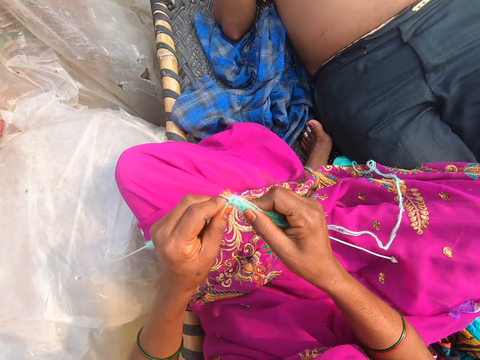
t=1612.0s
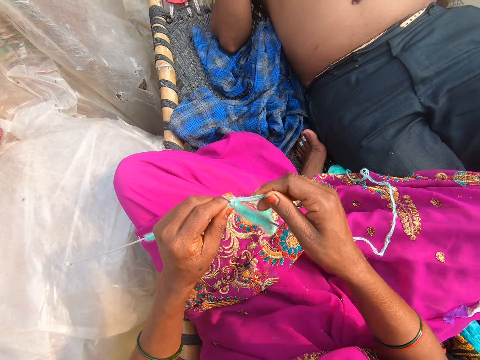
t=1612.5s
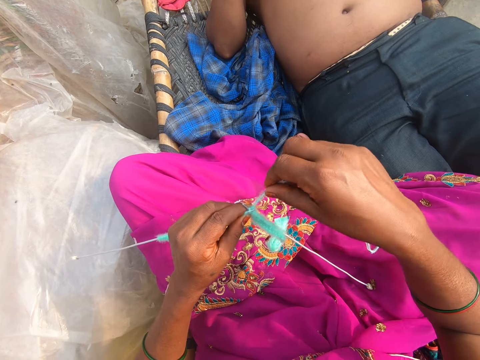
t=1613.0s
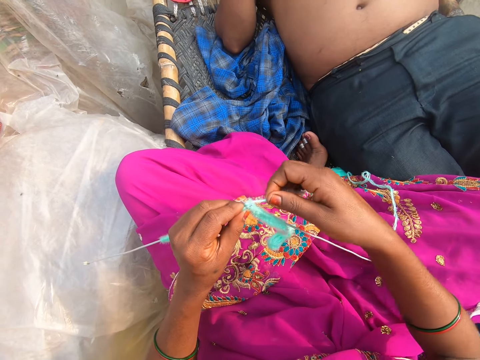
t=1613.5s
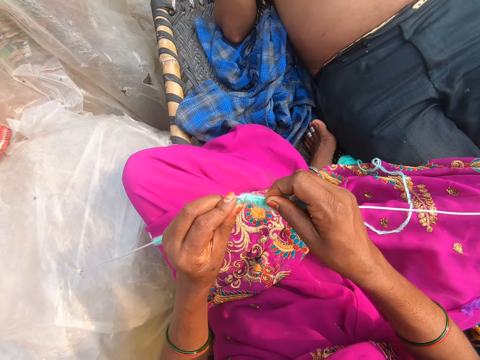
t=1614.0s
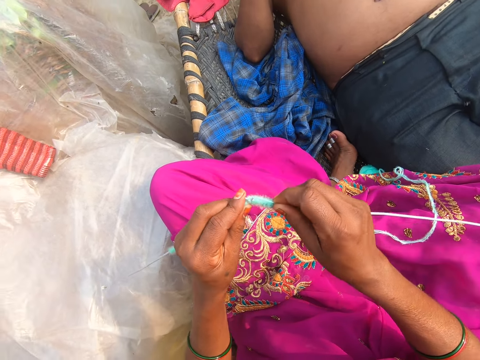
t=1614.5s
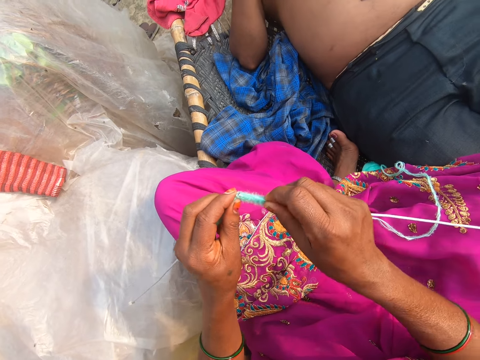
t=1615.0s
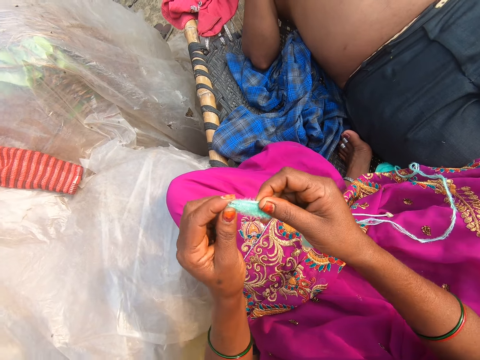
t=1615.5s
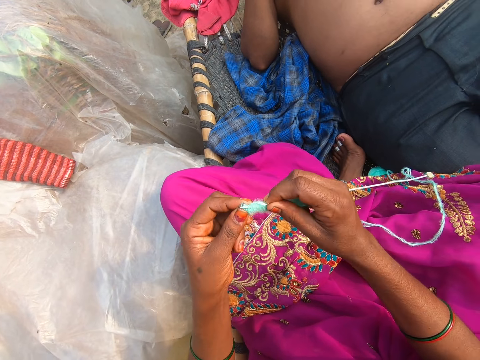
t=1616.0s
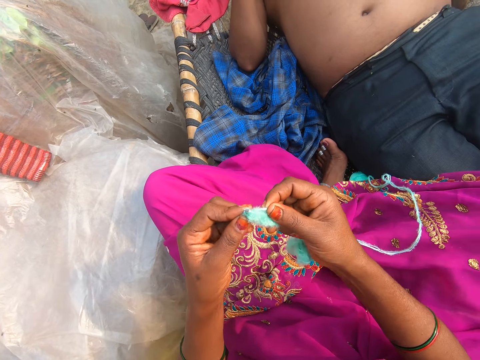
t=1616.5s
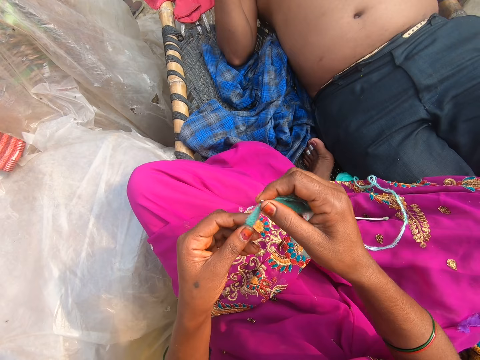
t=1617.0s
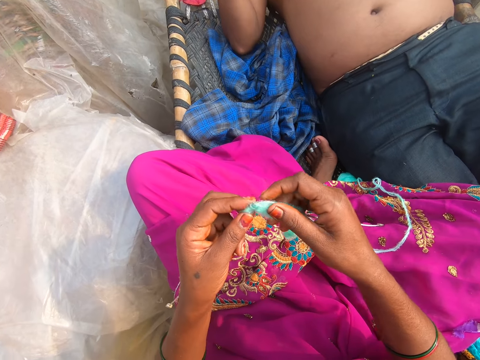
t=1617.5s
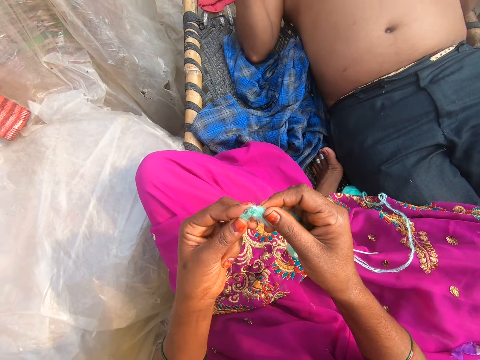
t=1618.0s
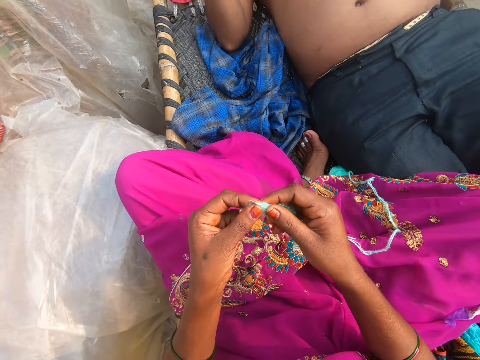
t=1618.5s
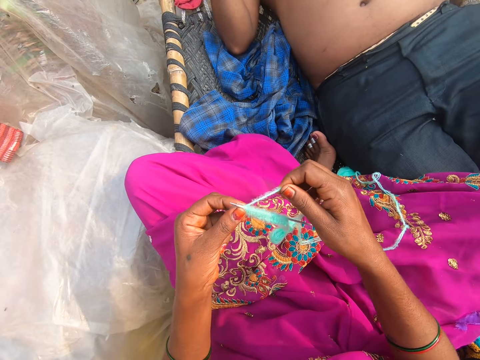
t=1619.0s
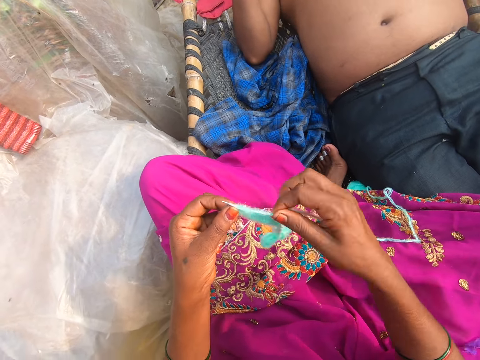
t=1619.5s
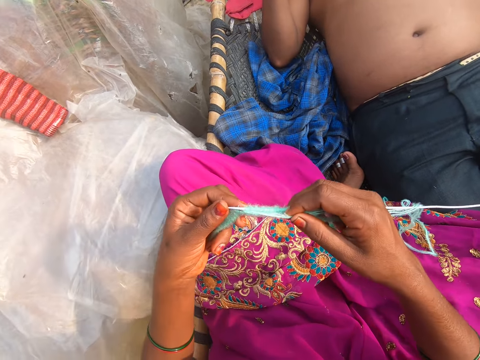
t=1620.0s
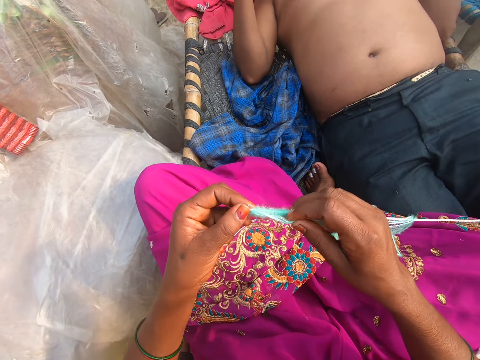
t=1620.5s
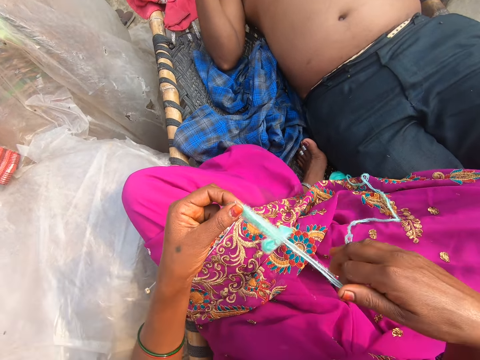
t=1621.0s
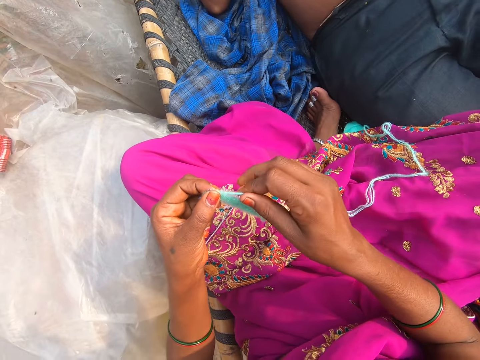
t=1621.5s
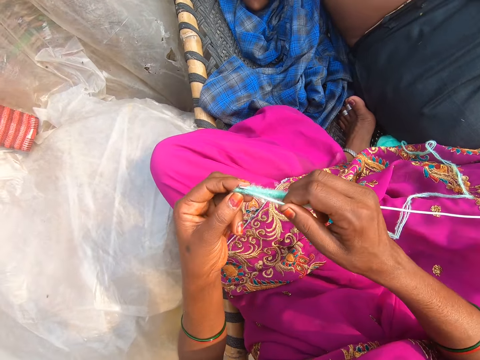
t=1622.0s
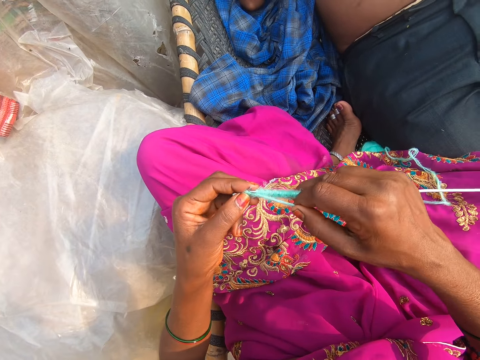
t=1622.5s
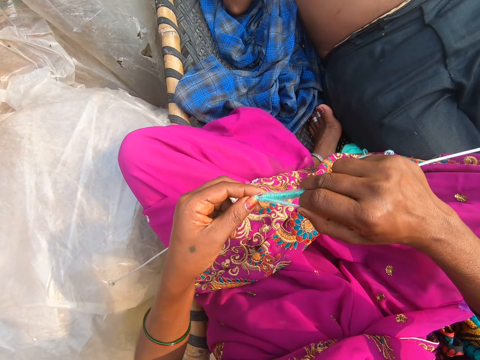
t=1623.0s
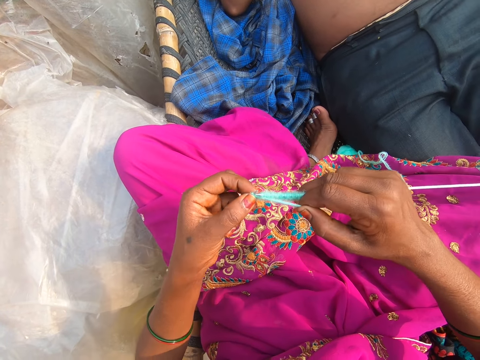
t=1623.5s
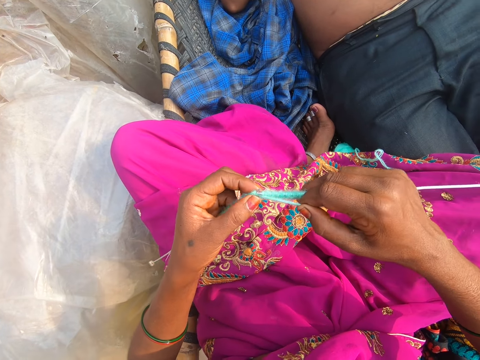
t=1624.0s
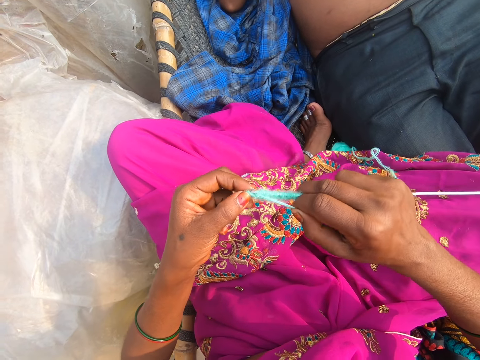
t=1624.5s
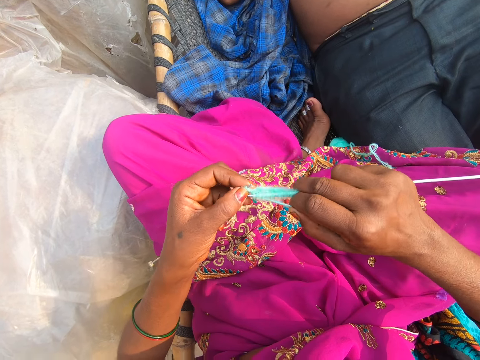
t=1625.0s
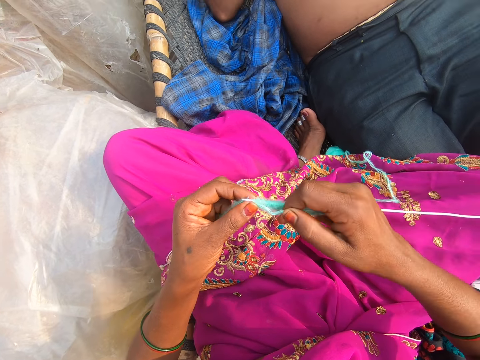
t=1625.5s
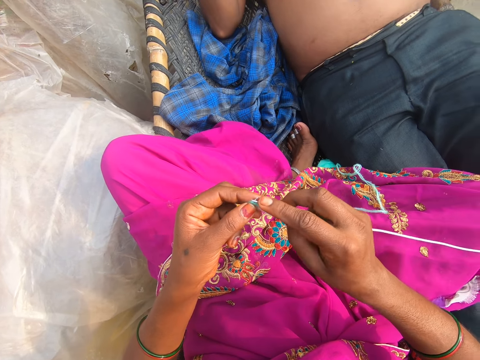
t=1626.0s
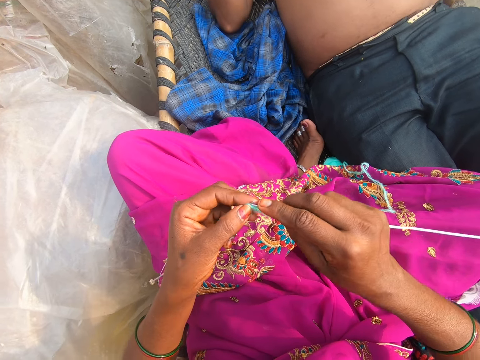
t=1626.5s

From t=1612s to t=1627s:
The camera wearer converses. They knit. They converse. They knit.

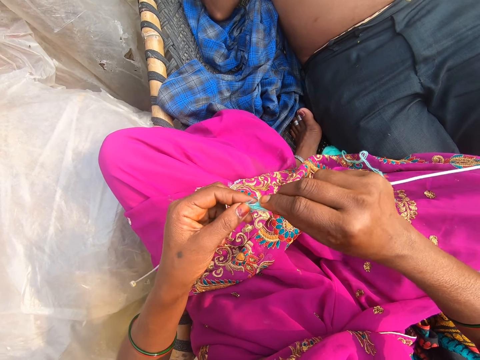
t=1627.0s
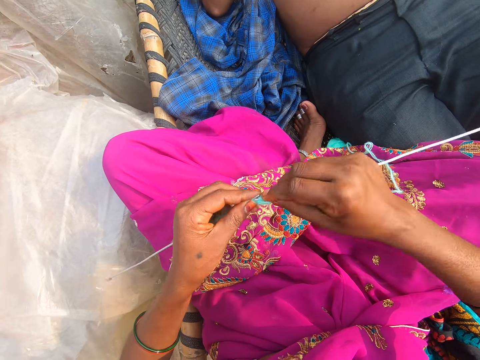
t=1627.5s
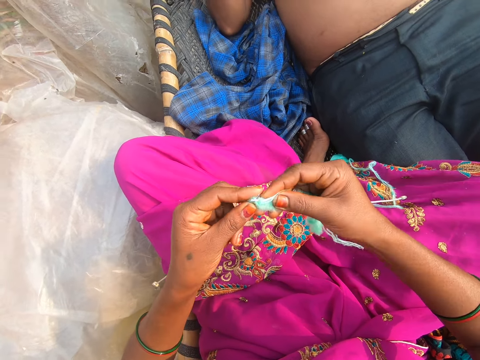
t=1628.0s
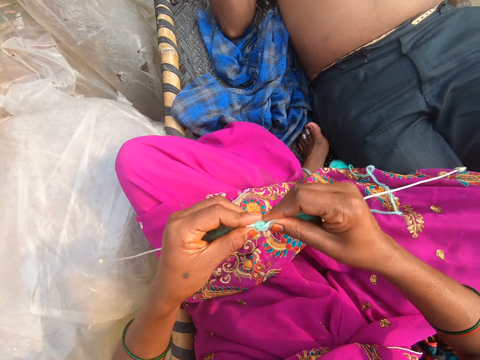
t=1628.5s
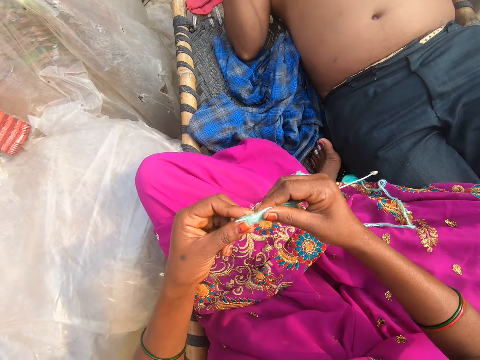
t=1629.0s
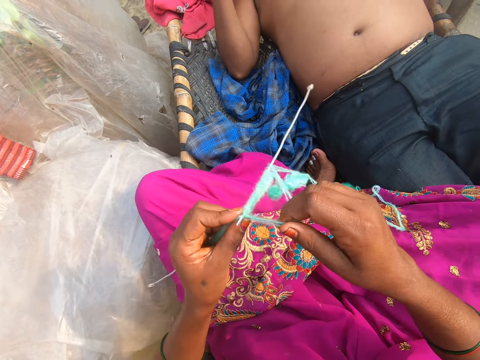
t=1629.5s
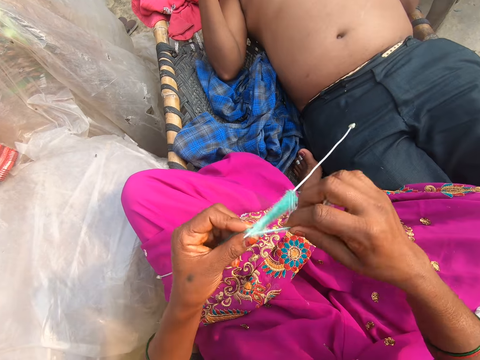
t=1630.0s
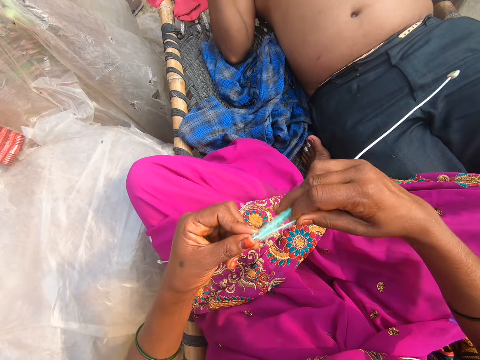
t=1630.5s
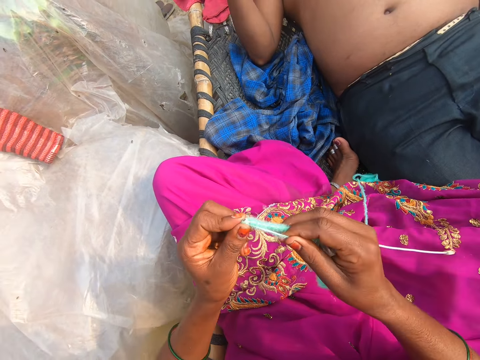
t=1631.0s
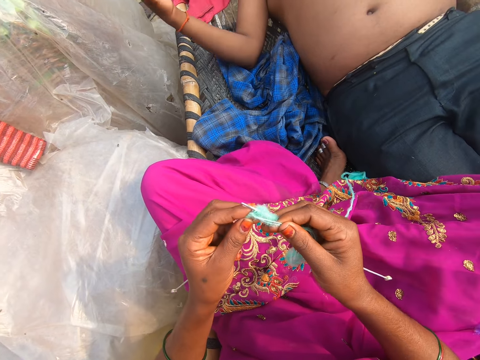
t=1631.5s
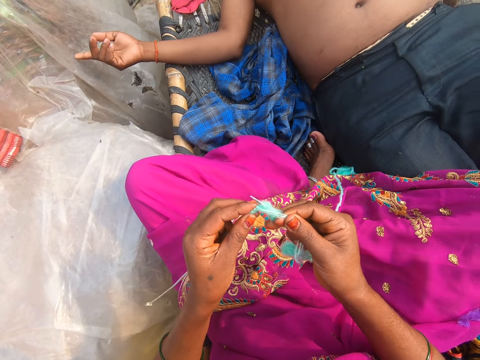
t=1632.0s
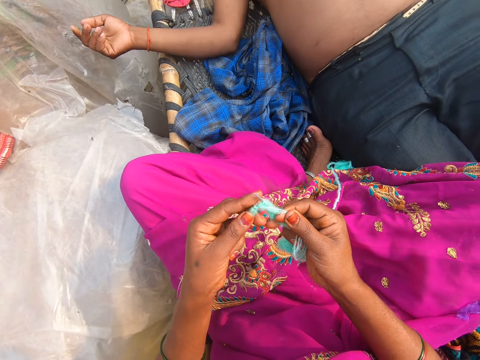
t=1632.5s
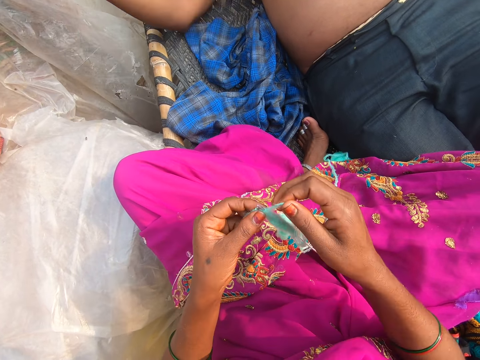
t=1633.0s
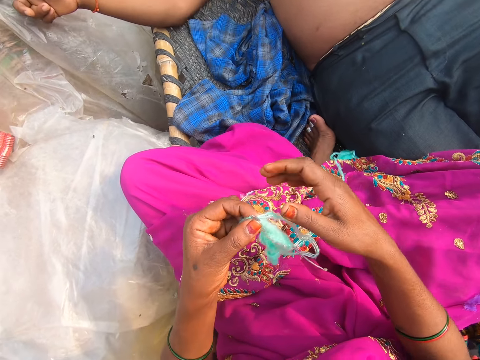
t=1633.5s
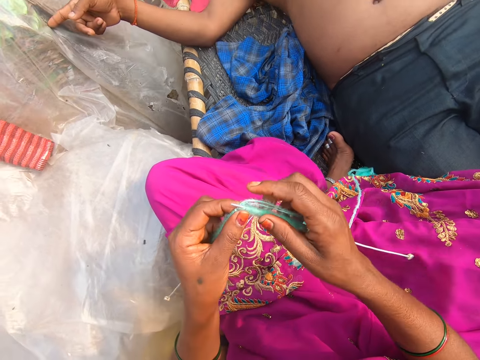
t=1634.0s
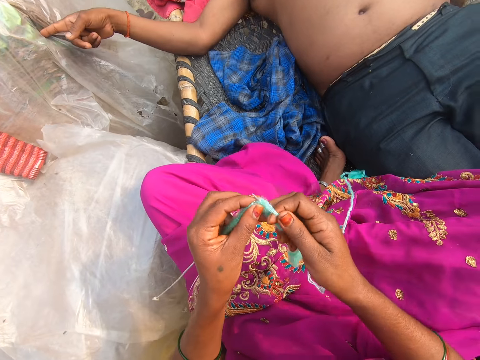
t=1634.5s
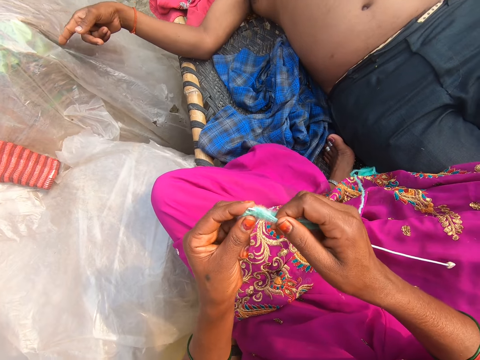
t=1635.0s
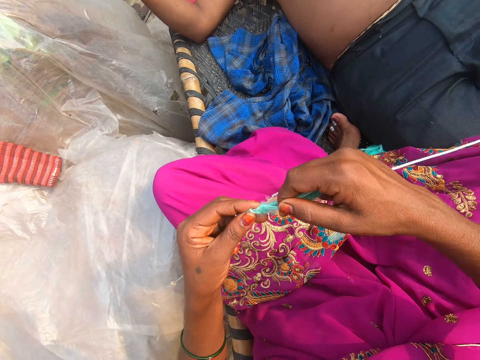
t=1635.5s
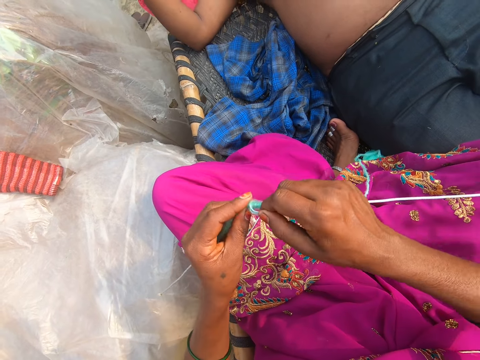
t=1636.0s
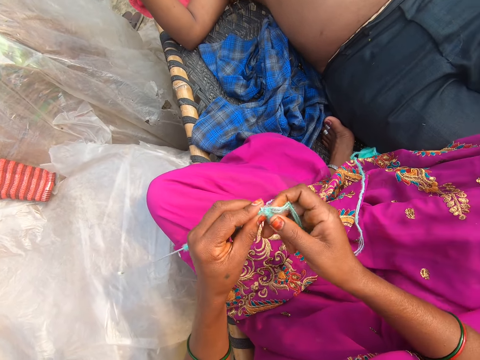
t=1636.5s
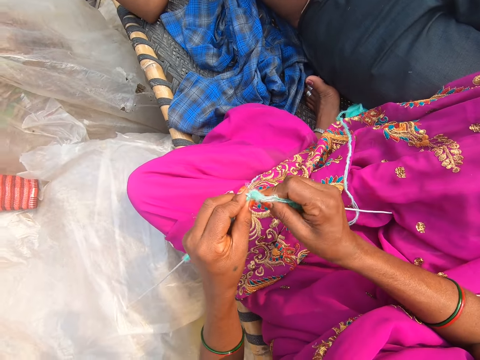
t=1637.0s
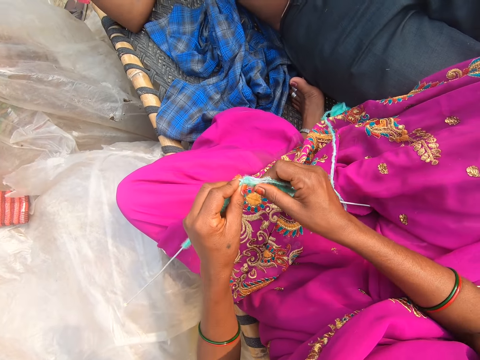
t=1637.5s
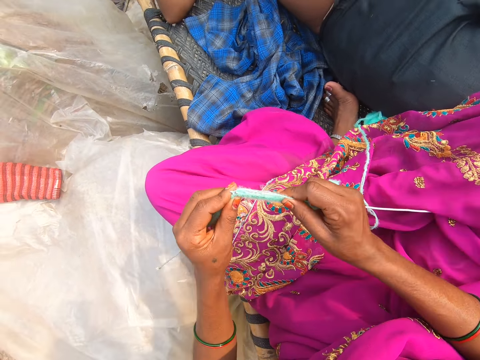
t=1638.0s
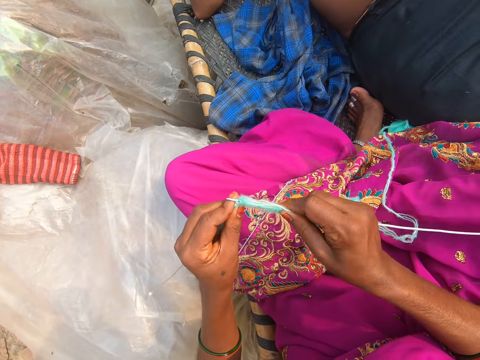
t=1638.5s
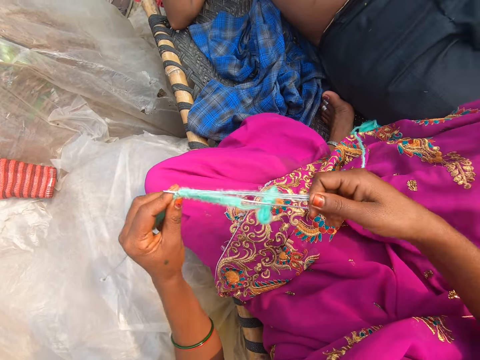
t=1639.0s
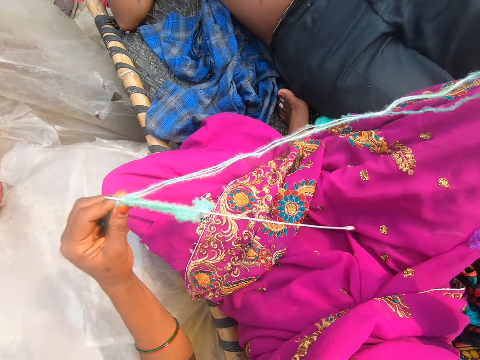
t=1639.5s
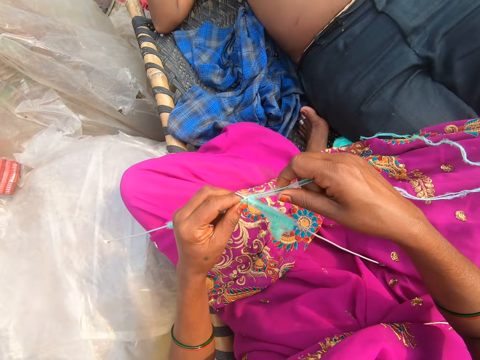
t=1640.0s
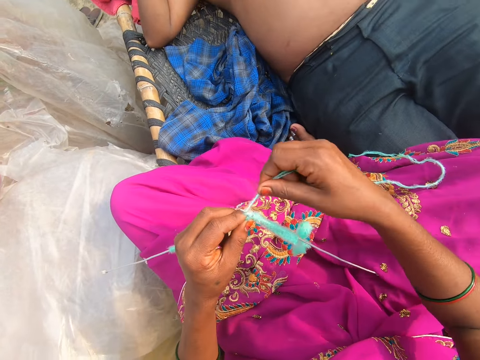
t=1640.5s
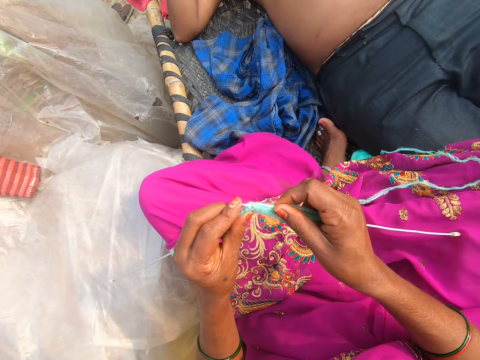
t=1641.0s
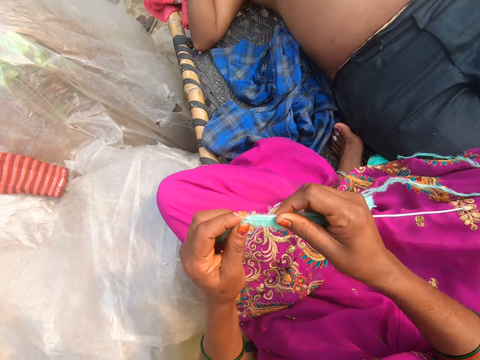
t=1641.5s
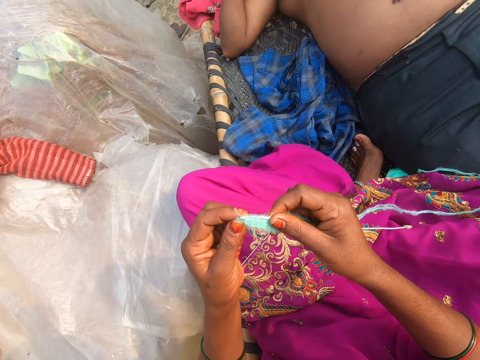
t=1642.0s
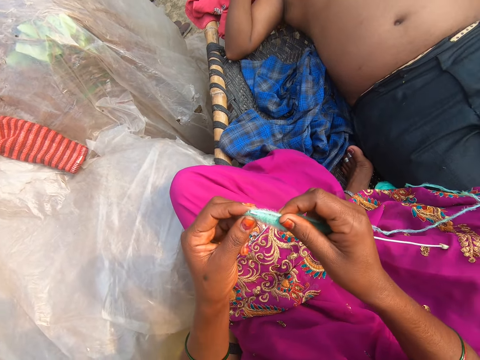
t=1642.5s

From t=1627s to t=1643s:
The camera wearer converses. They knit. A man touches a polythene paper. The camera wearer converses with the man. They pull the thread. They converse and knit.
